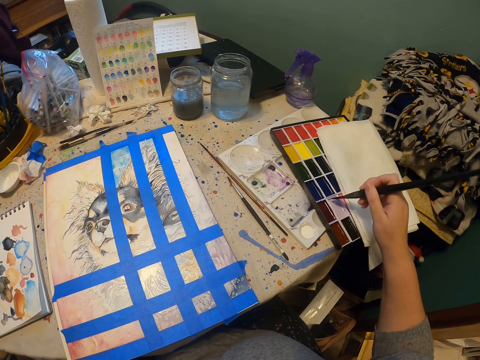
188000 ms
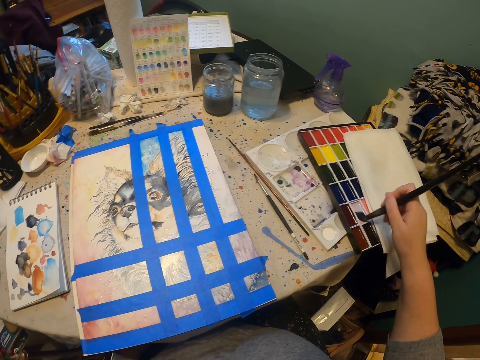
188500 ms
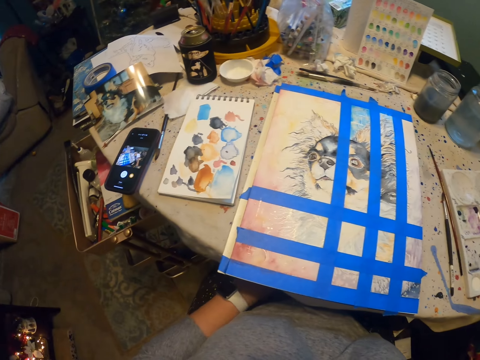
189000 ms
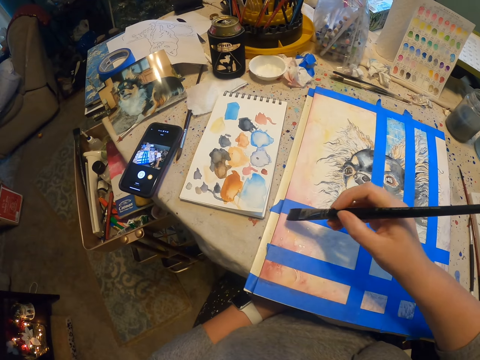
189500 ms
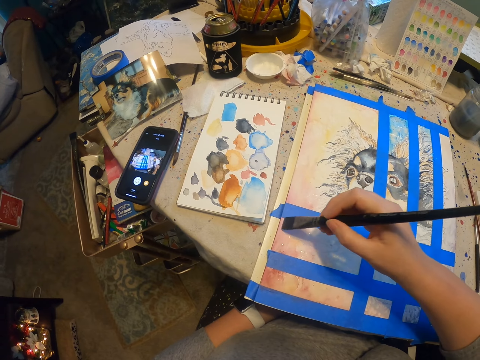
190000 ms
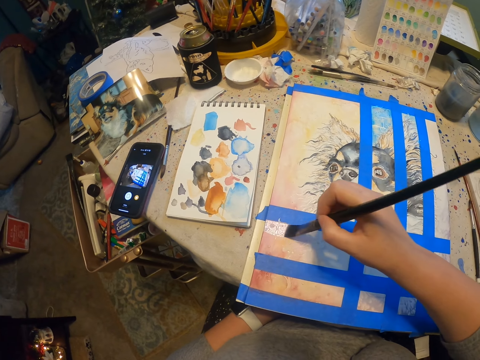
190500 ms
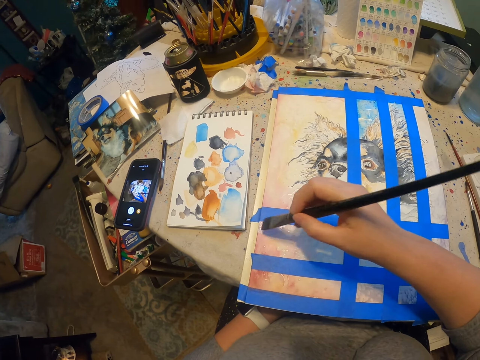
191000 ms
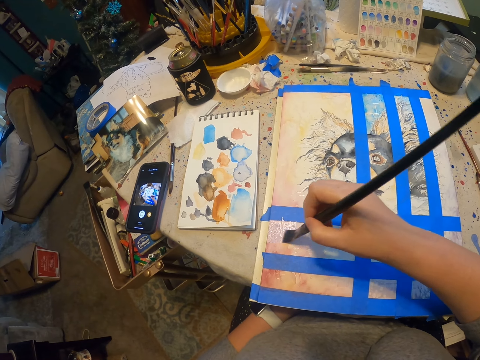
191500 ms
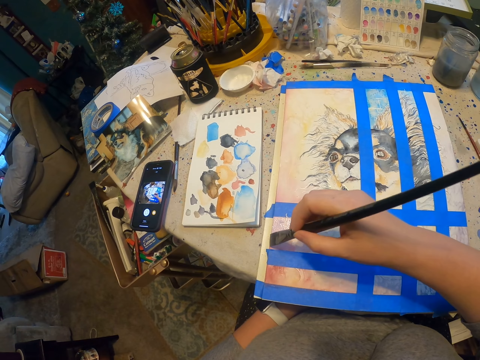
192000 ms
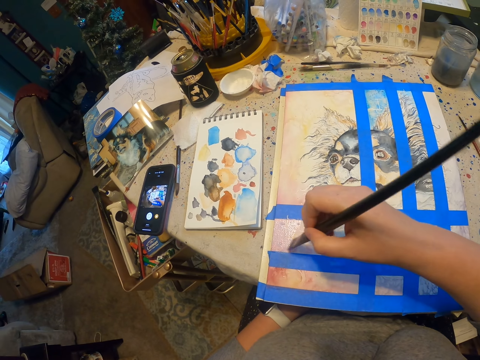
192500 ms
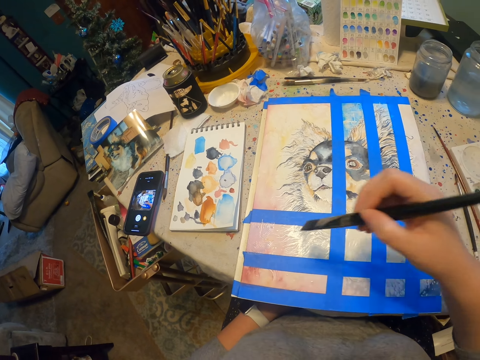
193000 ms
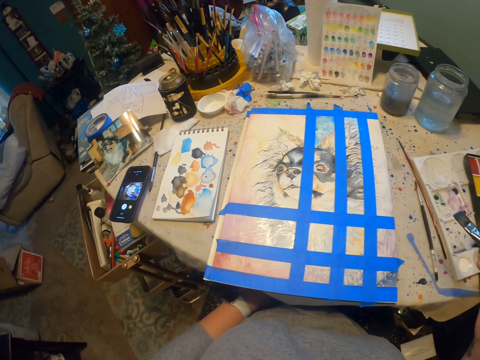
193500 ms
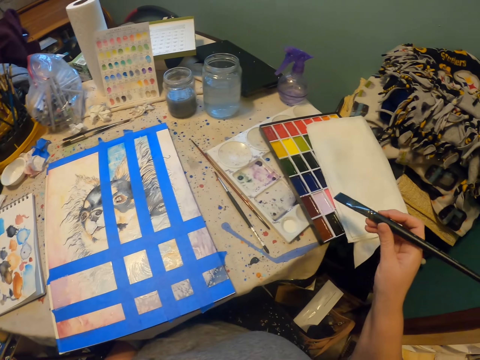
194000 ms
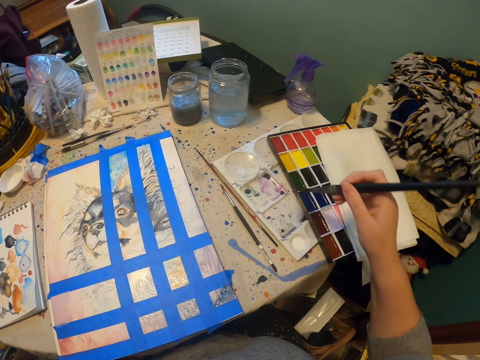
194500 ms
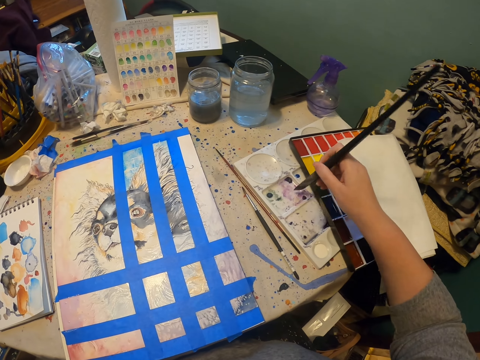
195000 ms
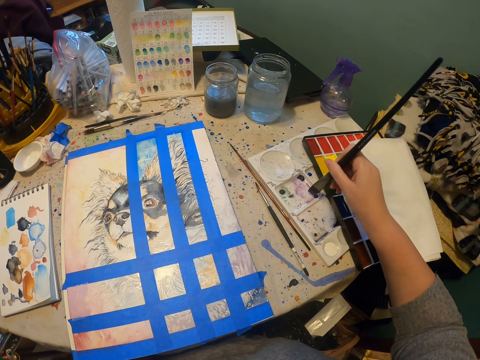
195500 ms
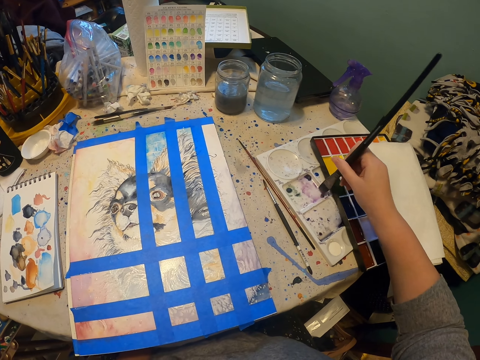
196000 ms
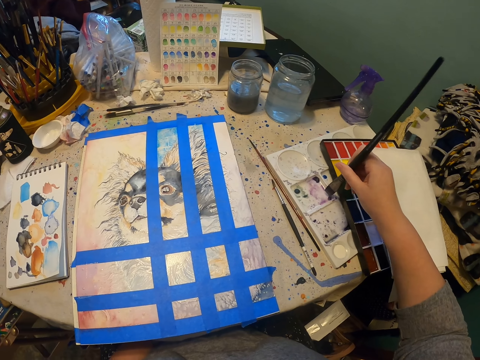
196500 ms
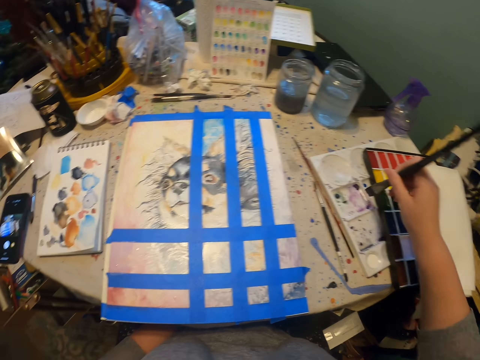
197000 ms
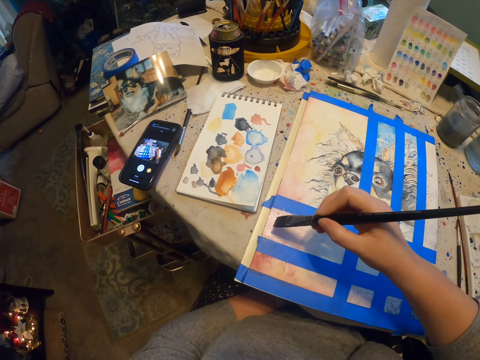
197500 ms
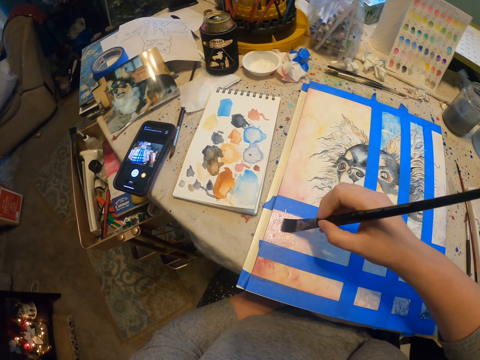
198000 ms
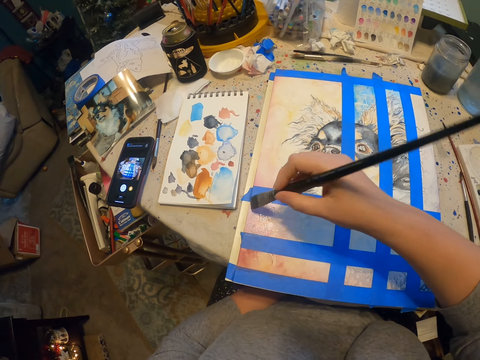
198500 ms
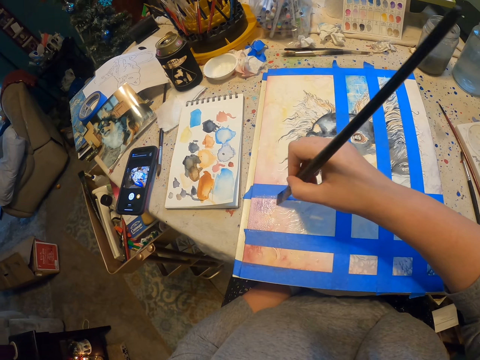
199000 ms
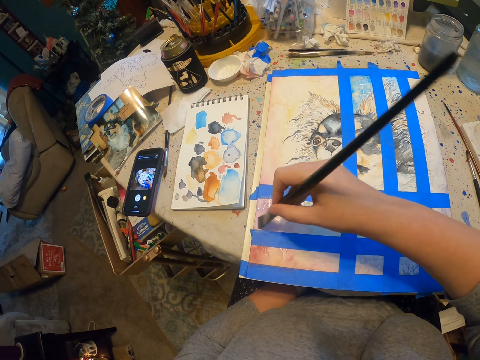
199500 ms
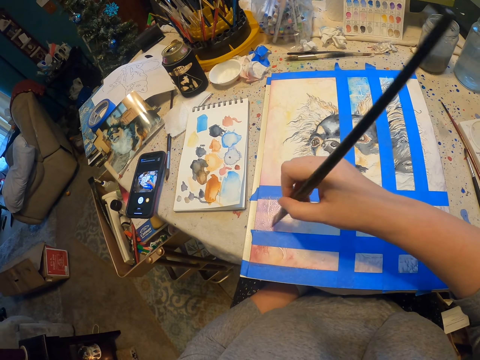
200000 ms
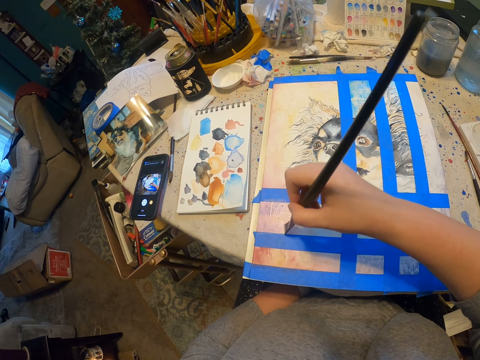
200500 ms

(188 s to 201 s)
The camera wearer paints the painting. They pick paint with the paint brush. They paint the painting.

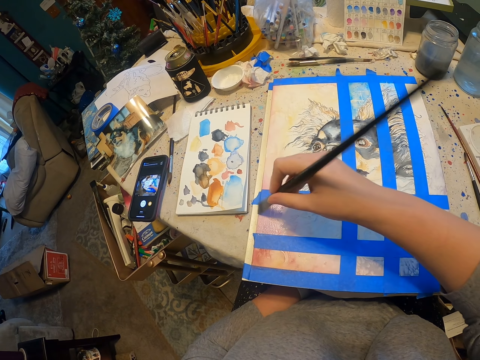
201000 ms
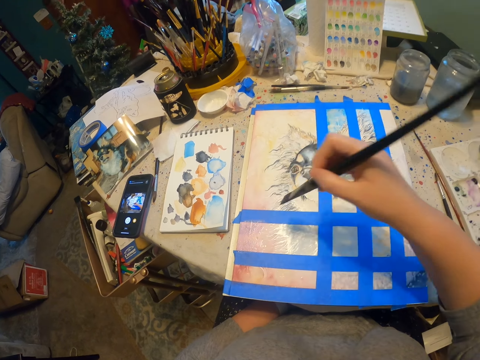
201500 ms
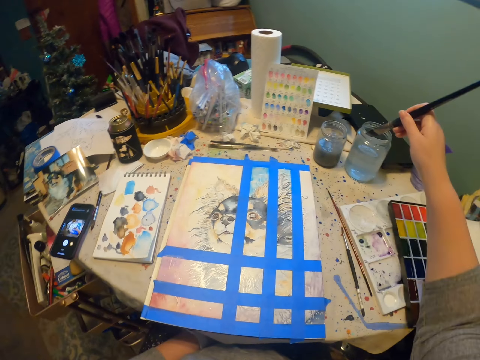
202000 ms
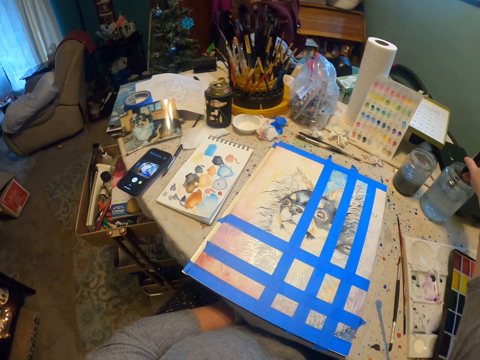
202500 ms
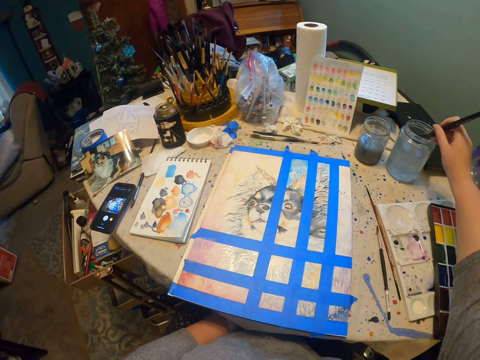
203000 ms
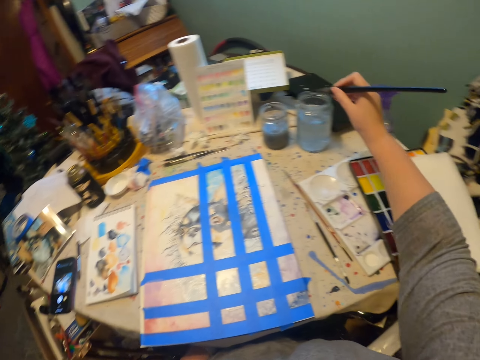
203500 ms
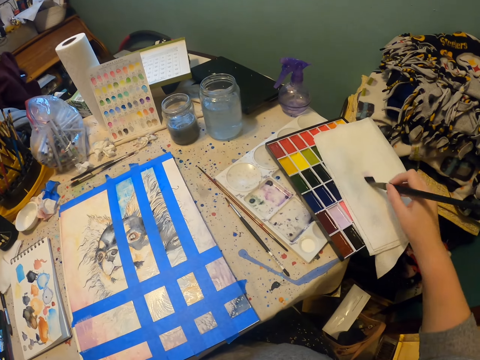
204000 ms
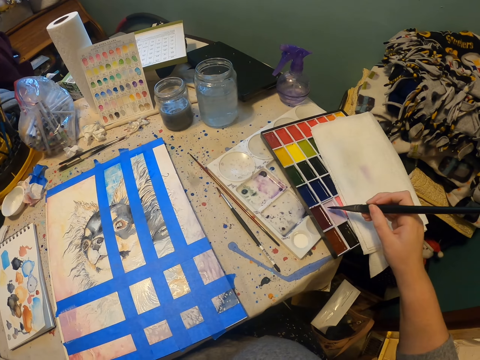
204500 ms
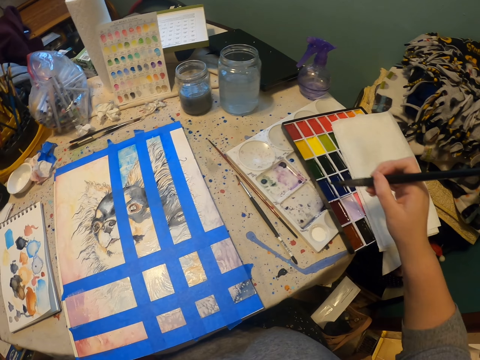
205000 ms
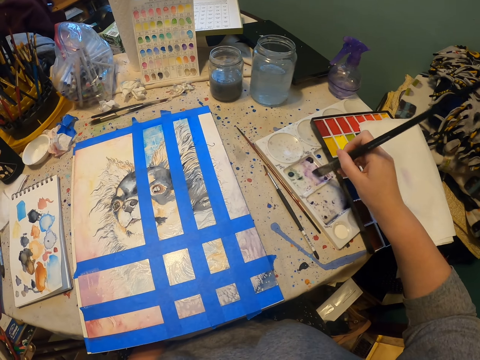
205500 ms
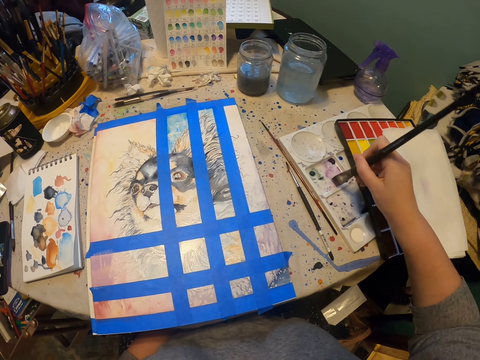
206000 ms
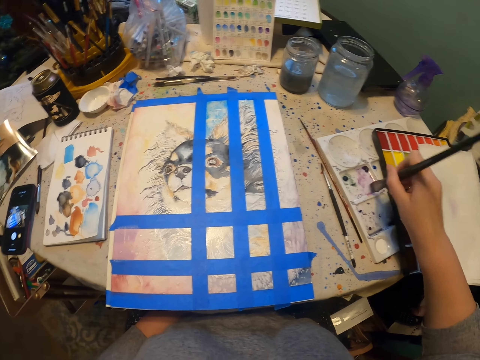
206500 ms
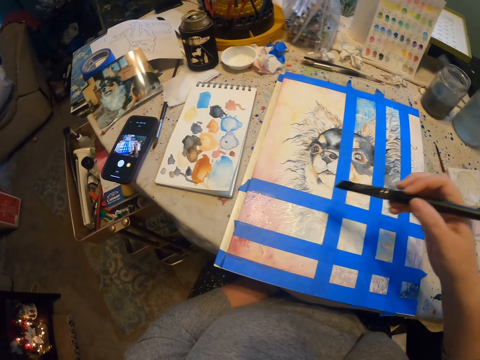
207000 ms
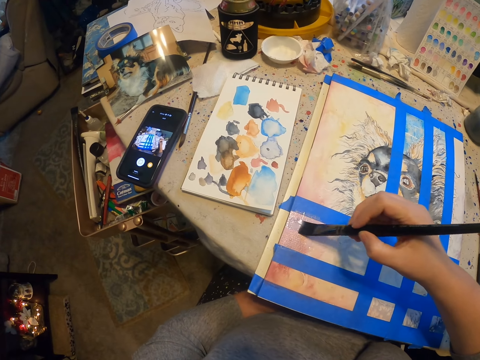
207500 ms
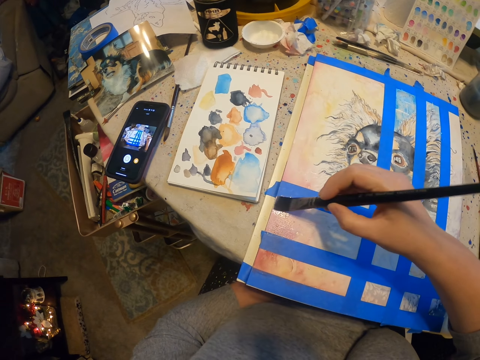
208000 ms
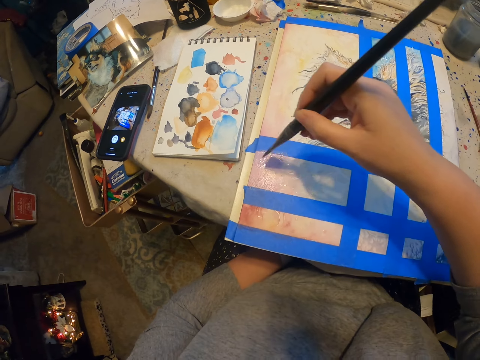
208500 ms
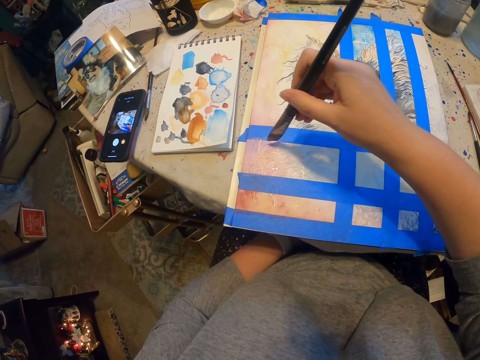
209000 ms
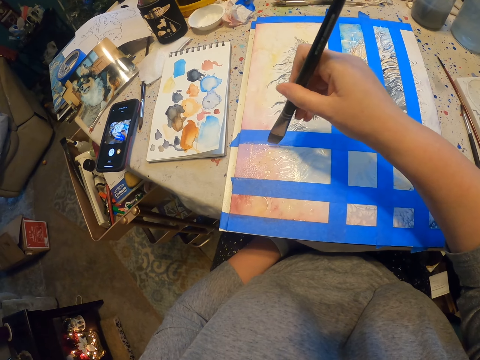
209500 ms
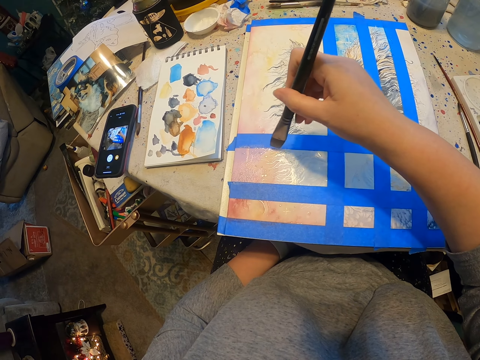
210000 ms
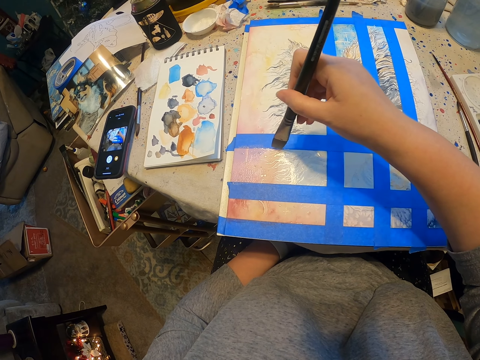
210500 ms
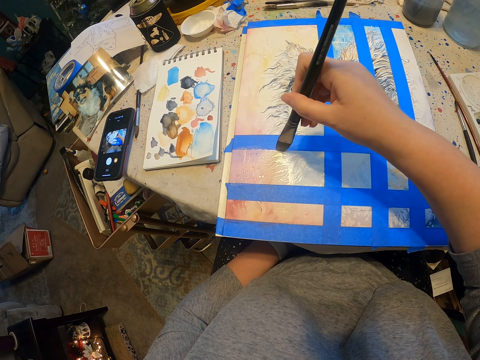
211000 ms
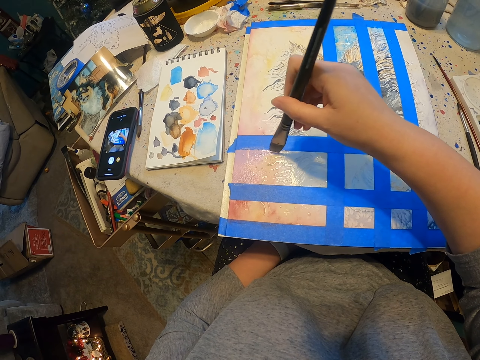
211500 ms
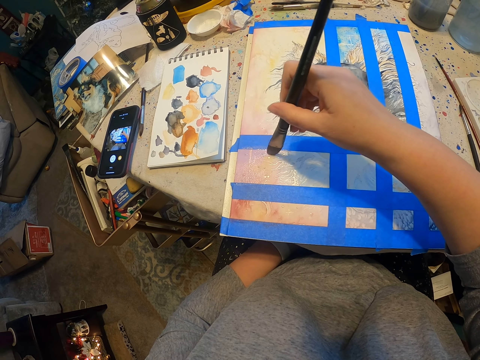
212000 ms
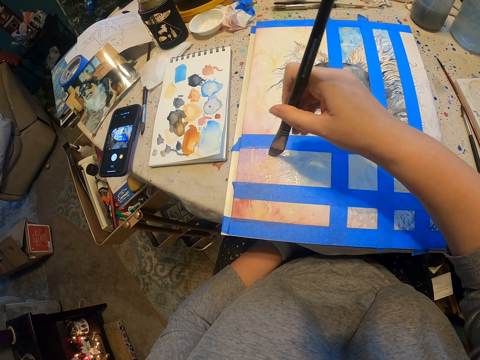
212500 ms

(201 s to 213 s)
The camera wearer rinses the painting brush. They dip the paint brush in some liquid. They wipe the brush on the tissue paper. They pick paint with the paint brush. They paint the painting.
